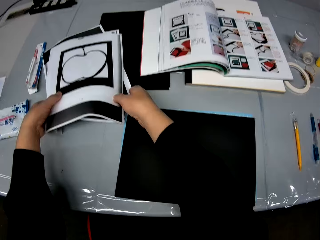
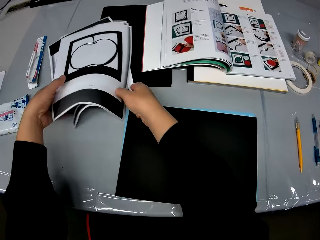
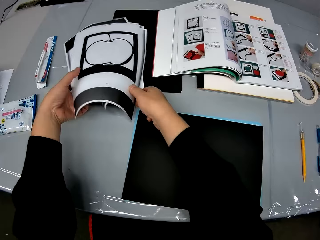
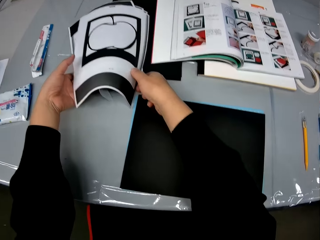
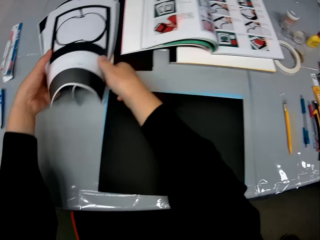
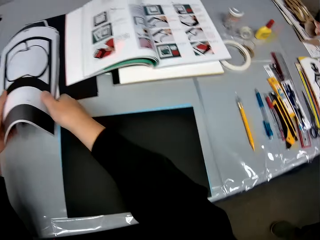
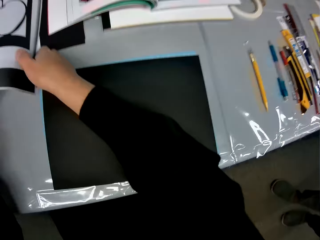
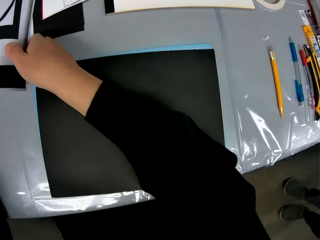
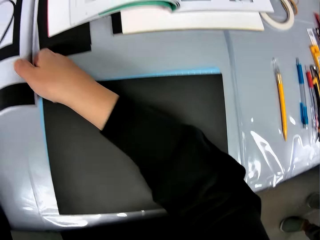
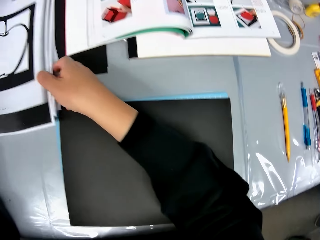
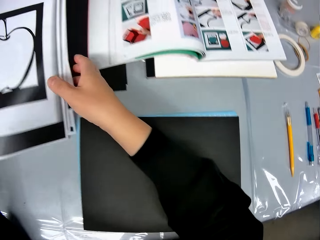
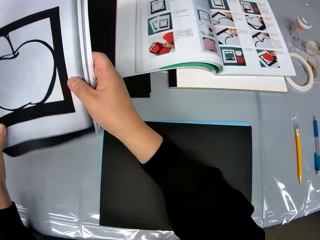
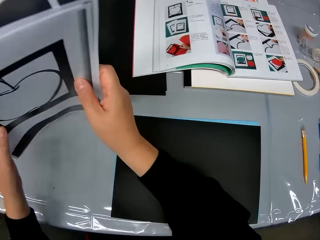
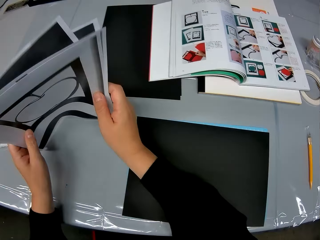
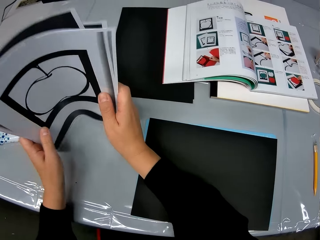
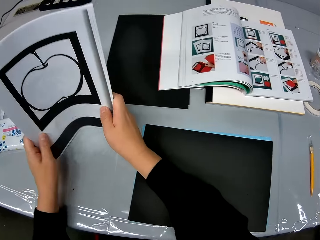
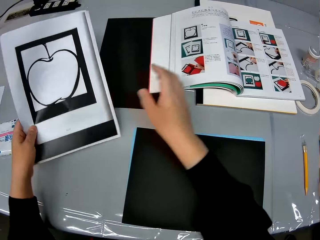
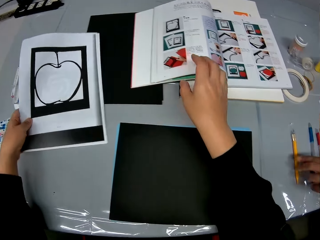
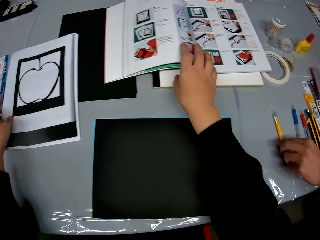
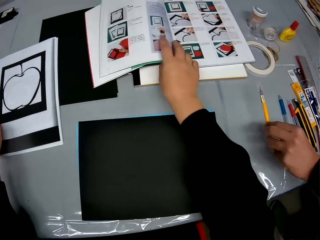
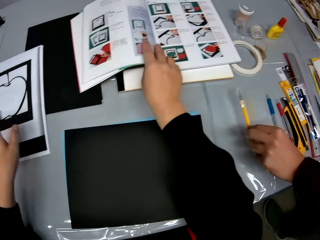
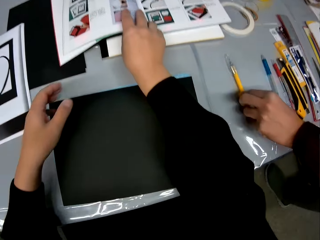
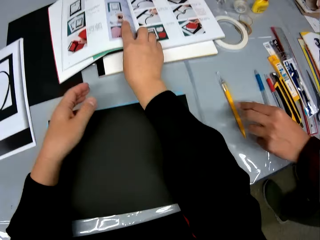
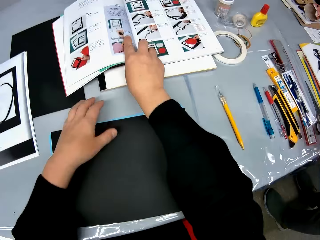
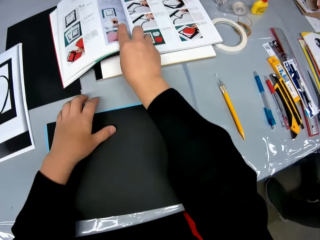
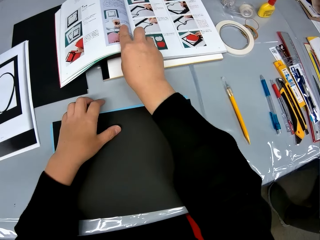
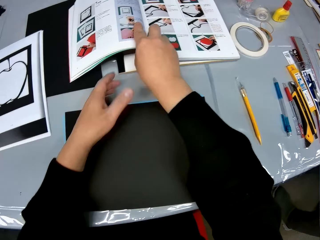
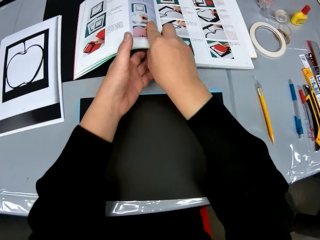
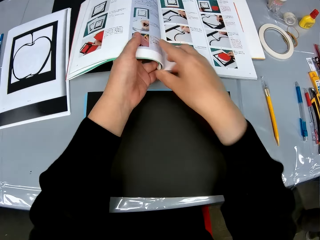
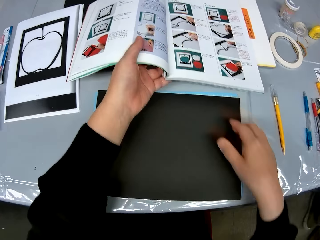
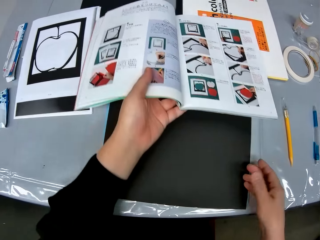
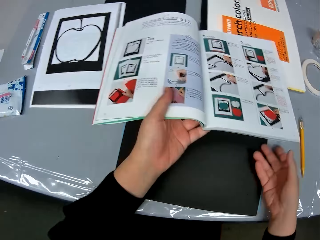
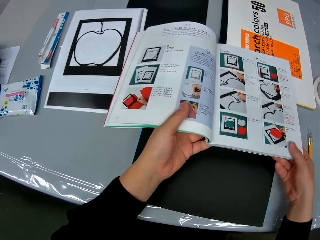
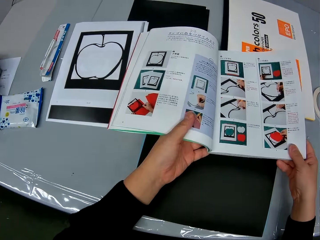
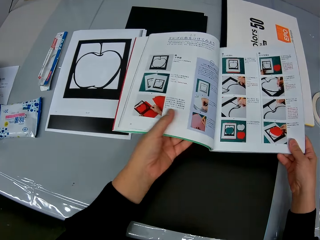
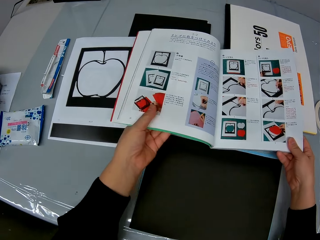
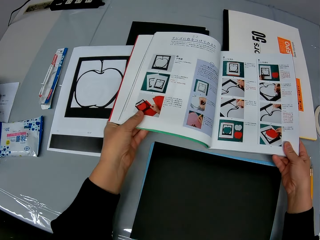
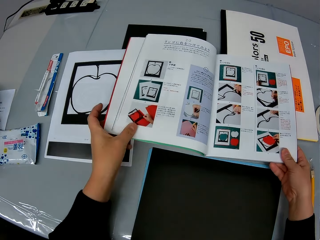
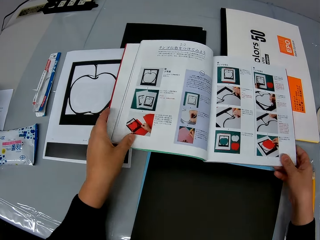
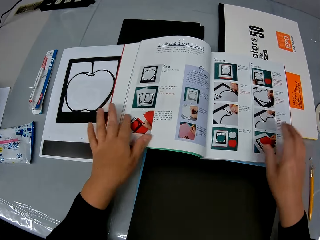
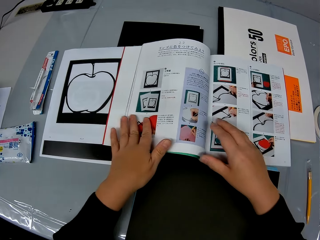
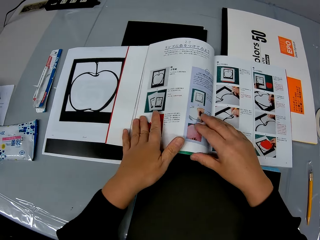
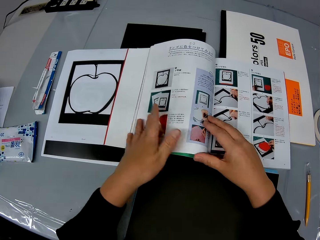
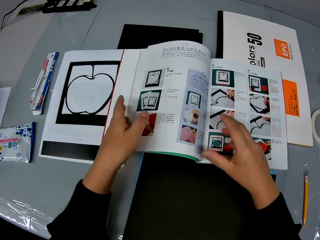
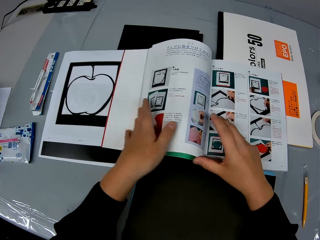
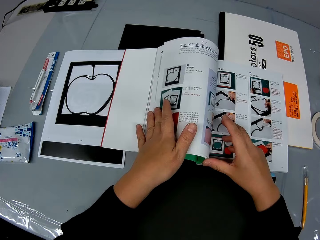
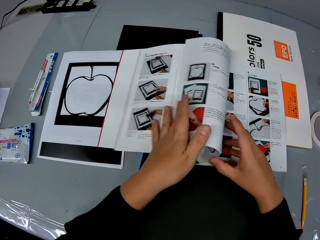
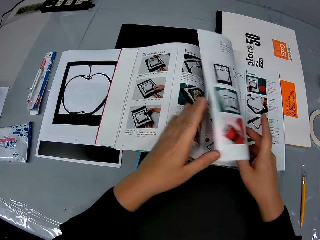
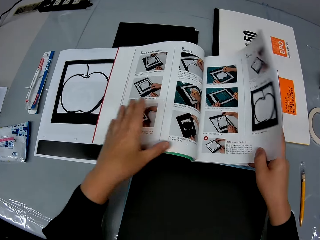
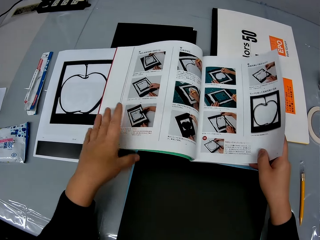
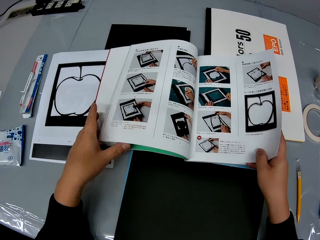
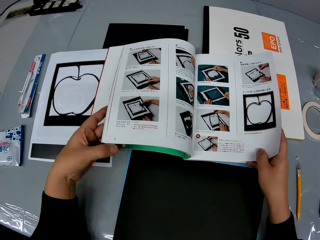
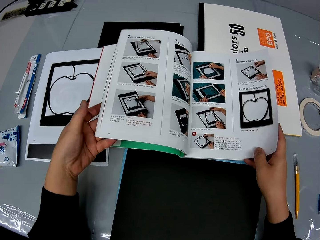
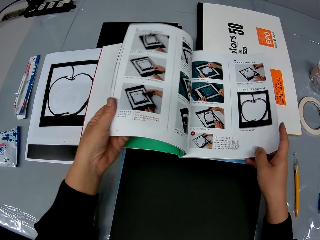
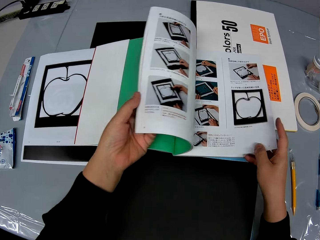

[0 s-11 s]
The camera wearer holds some craft sheets in his hand. He packs some craft sheets on the table with his hands and picks up the drawing papers from the table. He arranges the craft sheets in his hand on the table. He drops back the craft sheets on the table. He picks up a drawing book from the table. A man picks up a craft knife from the table and puts down the craft knife on the table. The man walks around a room. The camera wearer puts down the drawing book on the table. He turns a page of the drawing book with a hand. He looks at the drawing book on the table.

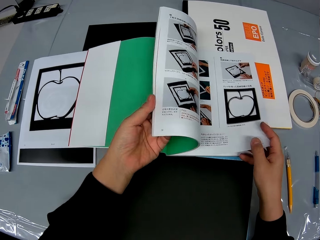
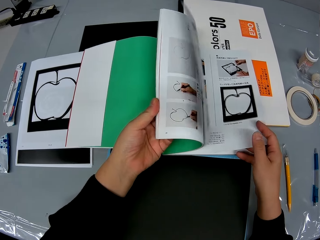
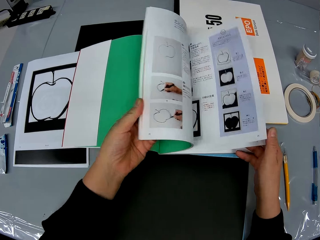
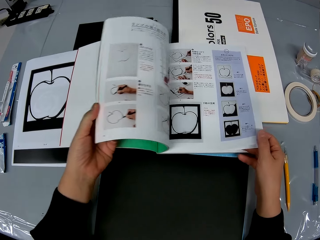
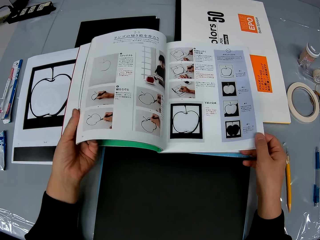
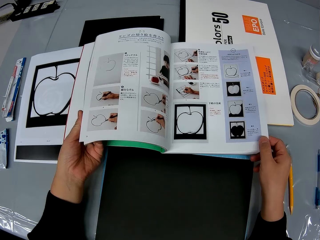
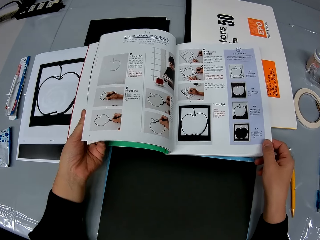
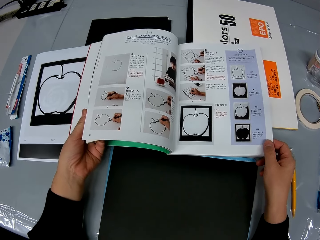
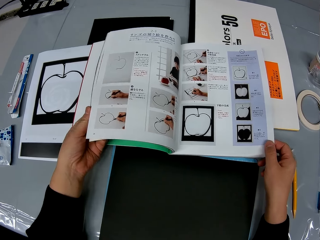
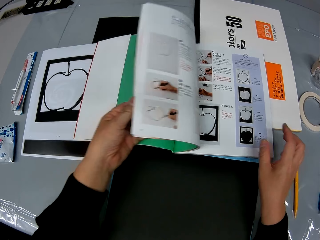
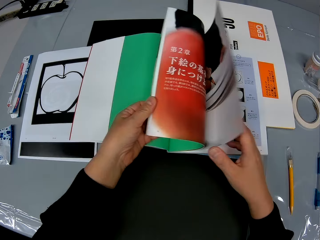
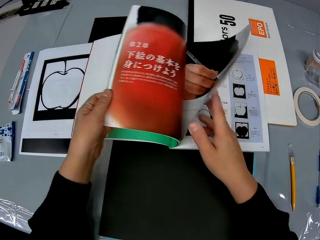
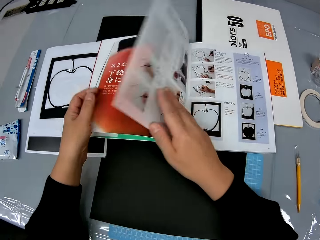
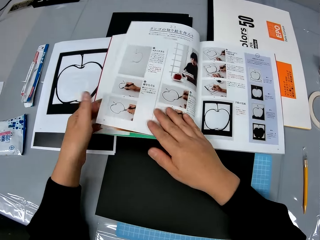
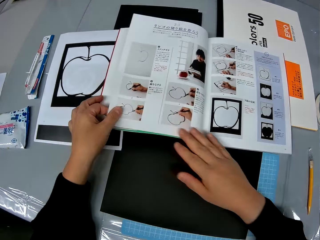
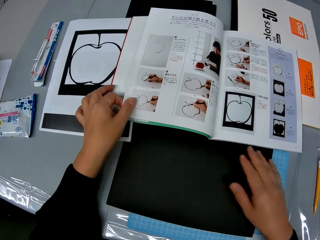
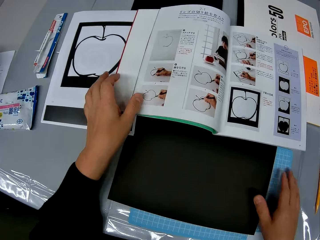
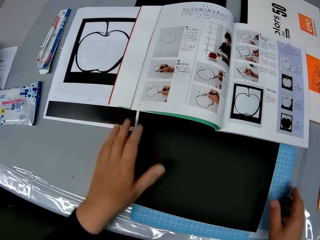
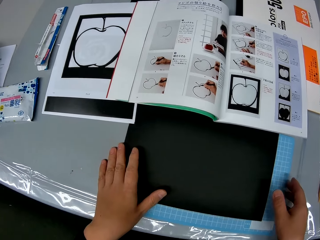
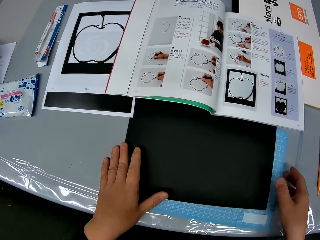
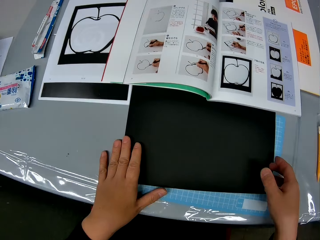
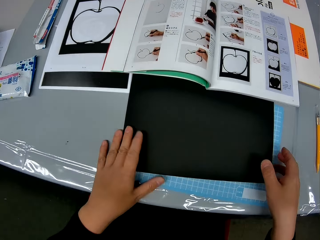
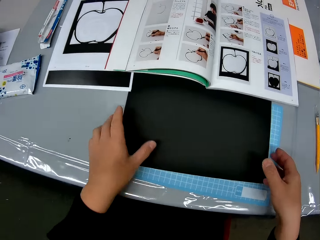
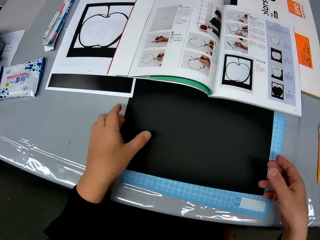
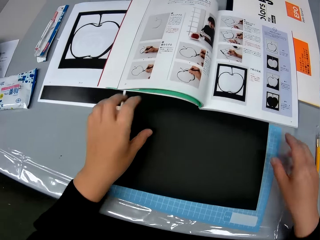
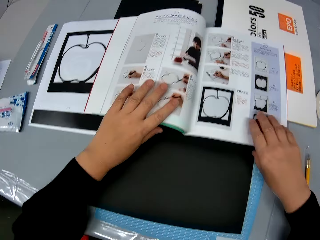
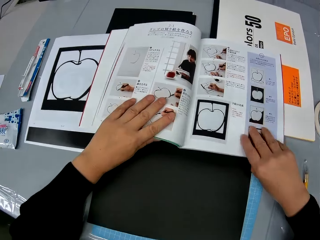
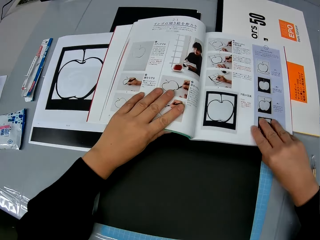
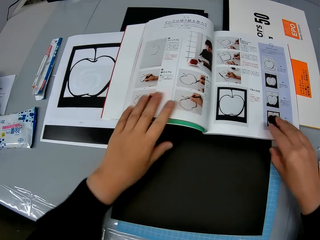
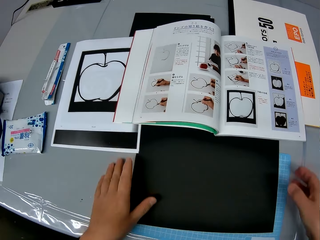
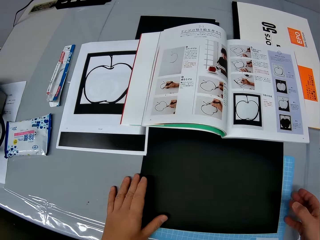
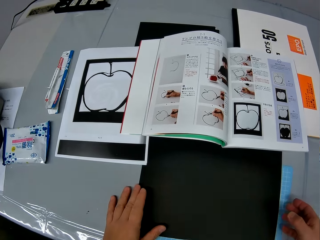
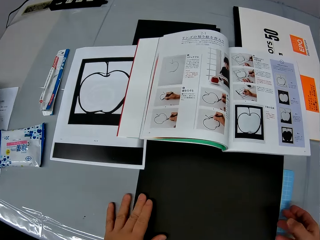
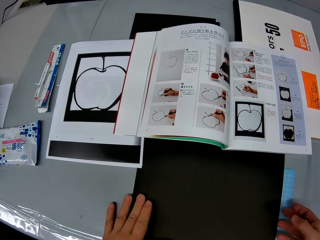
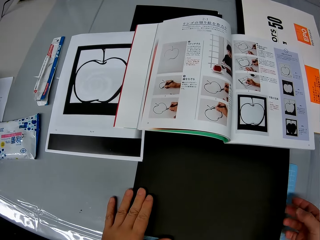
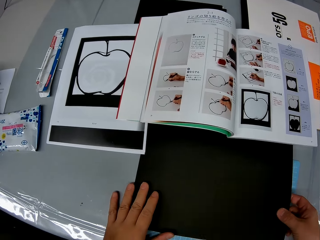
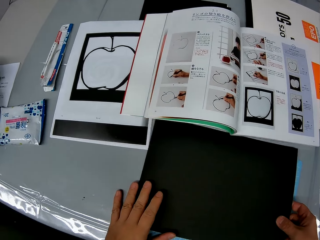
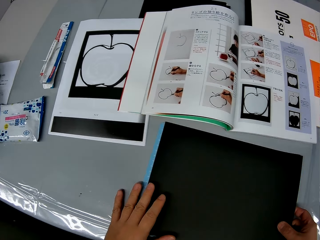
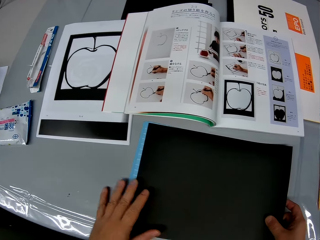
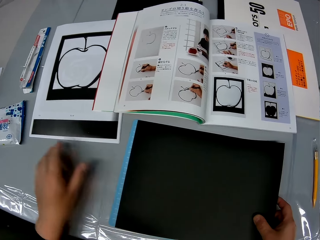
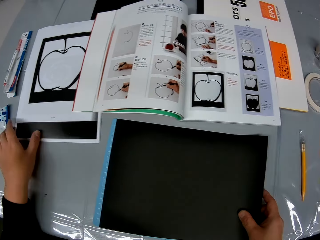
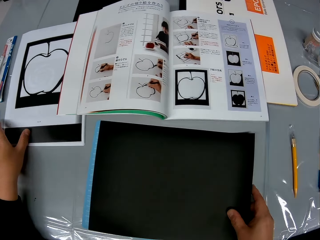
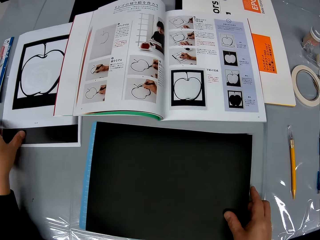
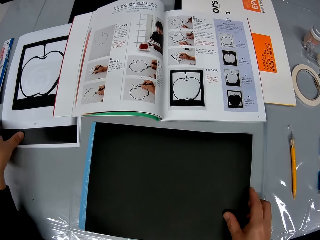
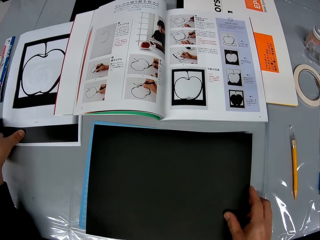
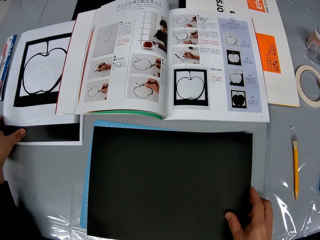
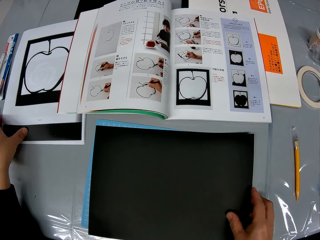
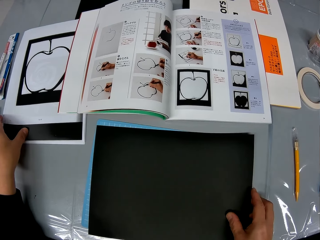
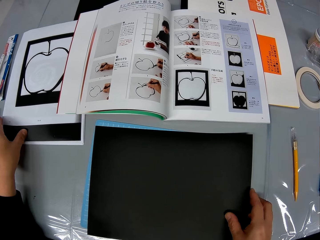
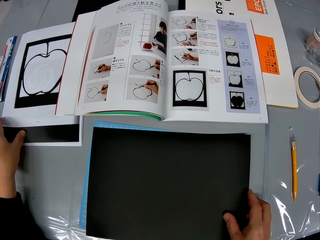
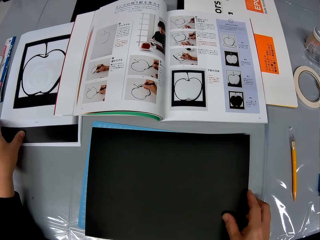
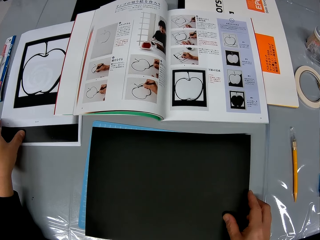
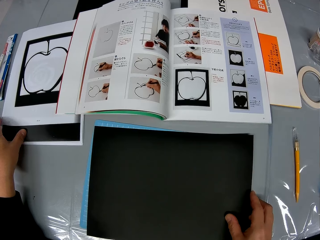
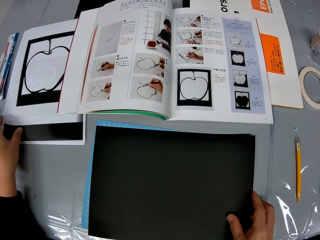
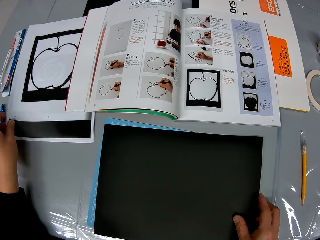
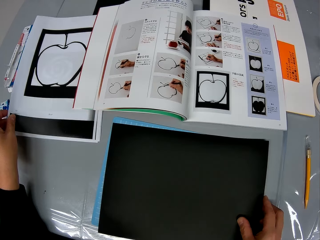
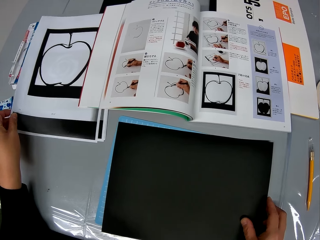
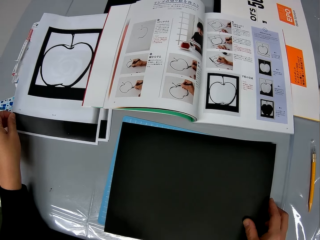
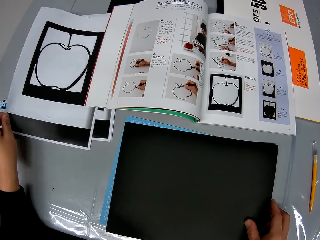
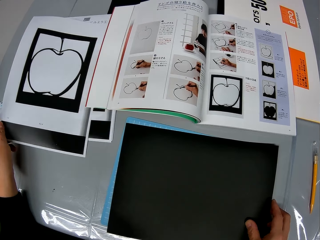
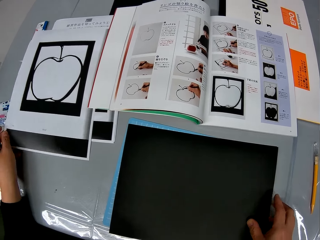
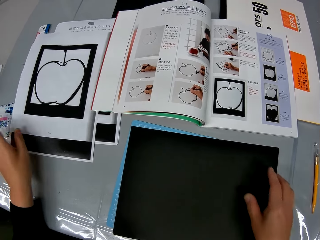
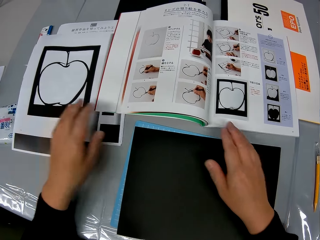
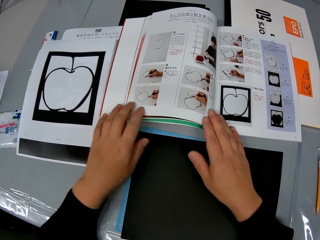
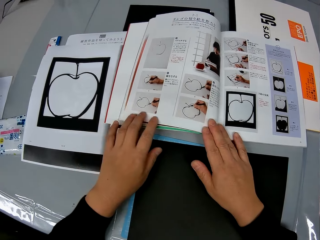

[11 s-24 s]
The camera wearer turns a page of a drawing book with a hand. He looks at the drawing book on the table. He turns a page of the drawing book with a hand. He moves a piece of paper on a cutting mat. He looks at the drawing book on the table. He adjusts a file on the table with his hands. He adjusts a sheet from the craft sheets on the table with his left hand.
